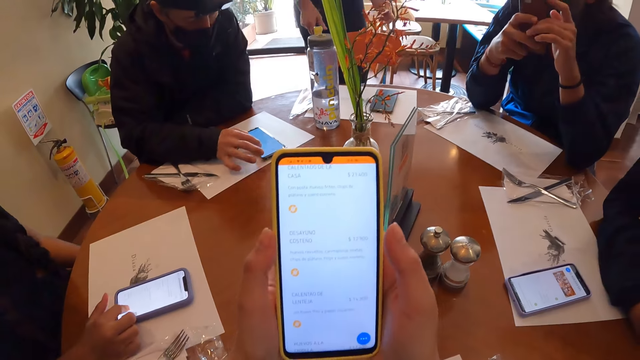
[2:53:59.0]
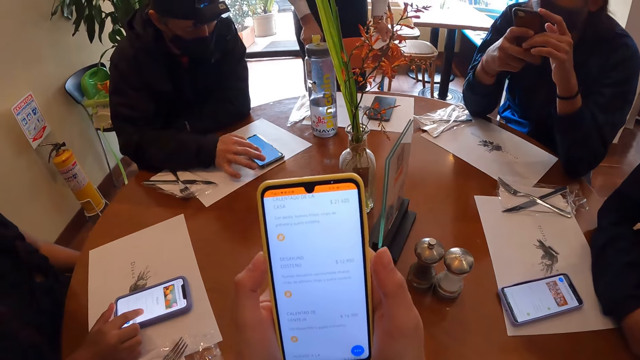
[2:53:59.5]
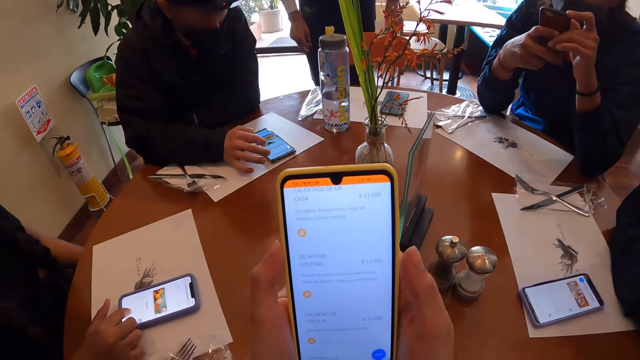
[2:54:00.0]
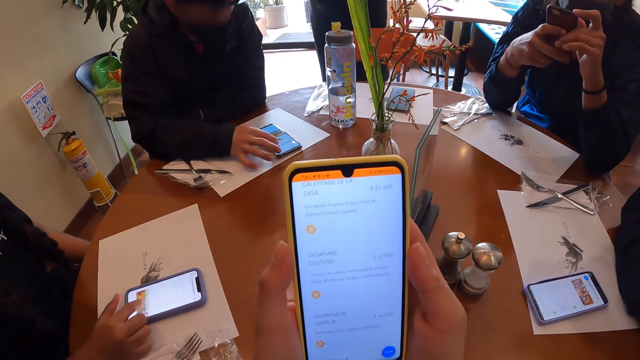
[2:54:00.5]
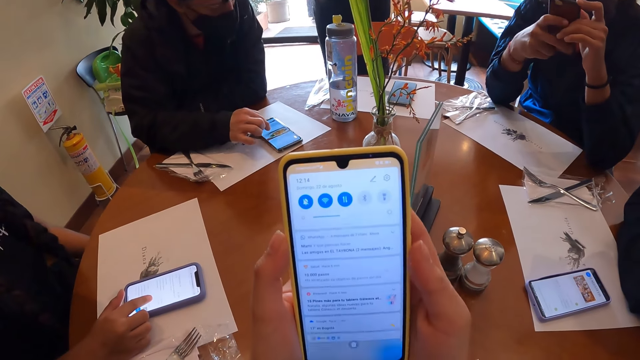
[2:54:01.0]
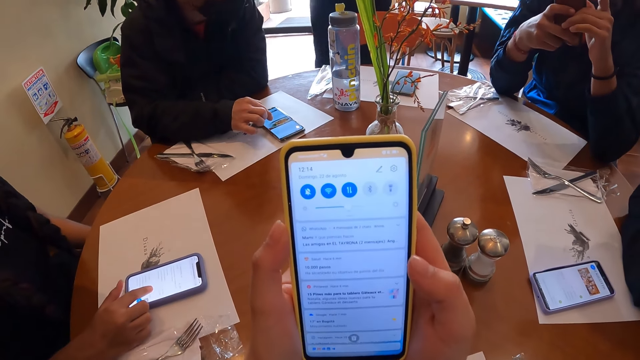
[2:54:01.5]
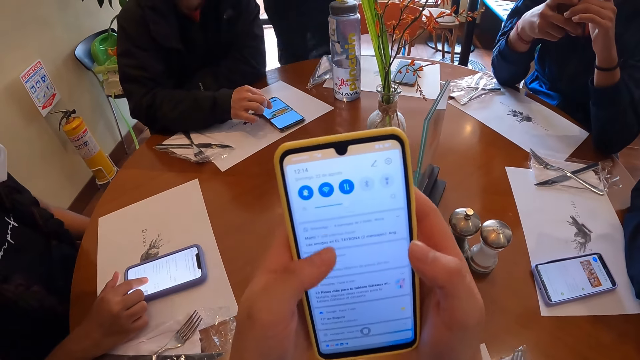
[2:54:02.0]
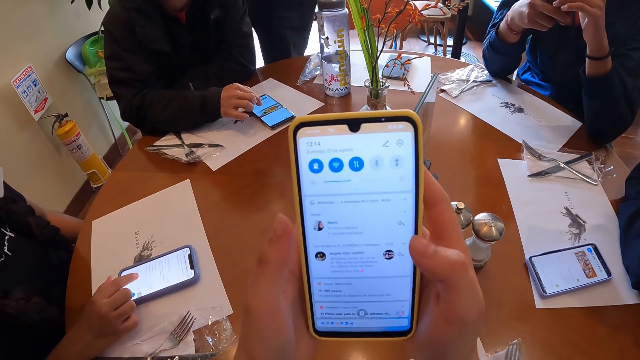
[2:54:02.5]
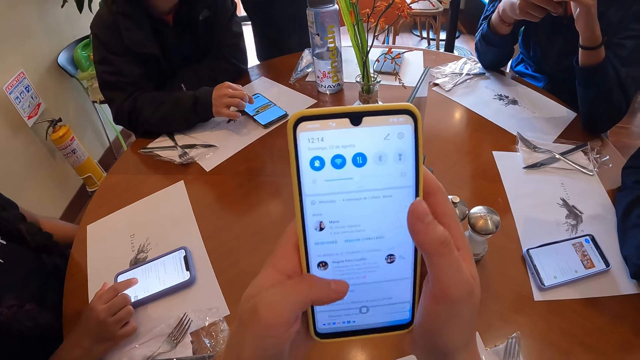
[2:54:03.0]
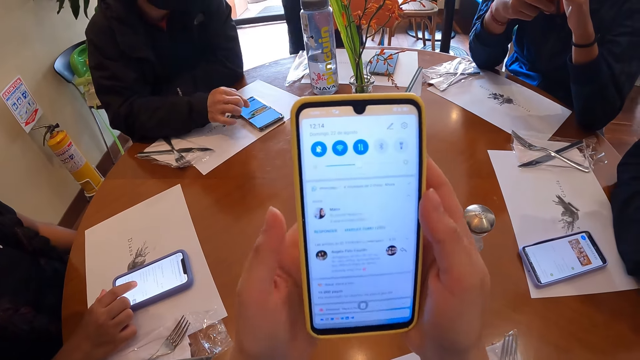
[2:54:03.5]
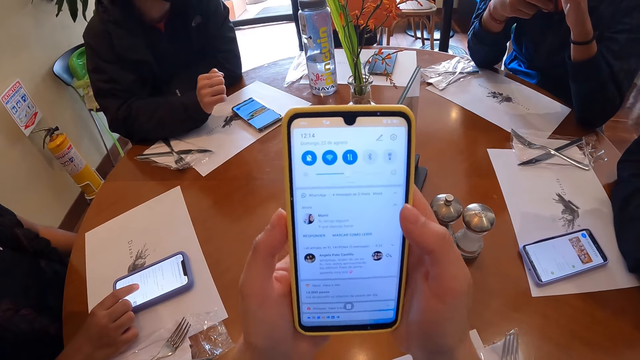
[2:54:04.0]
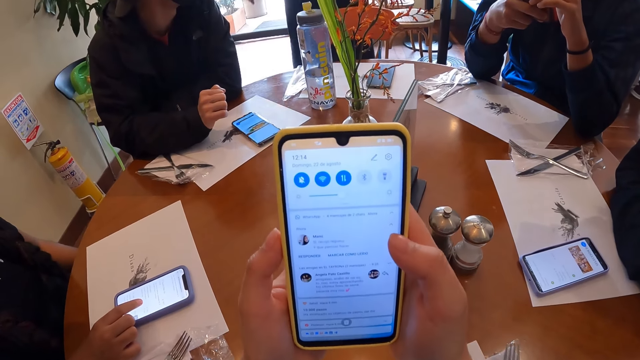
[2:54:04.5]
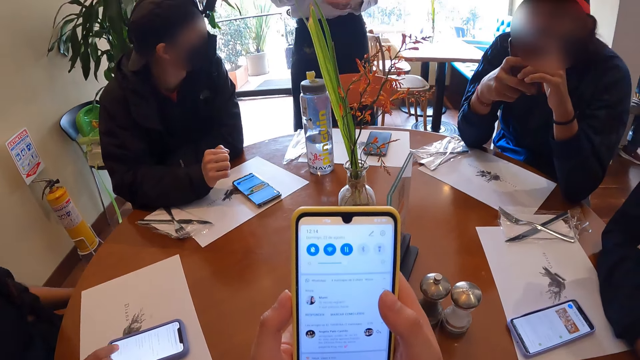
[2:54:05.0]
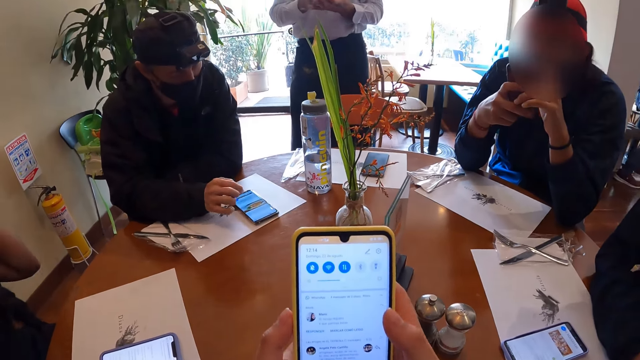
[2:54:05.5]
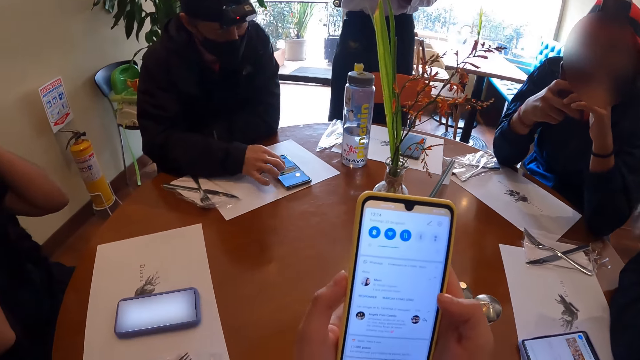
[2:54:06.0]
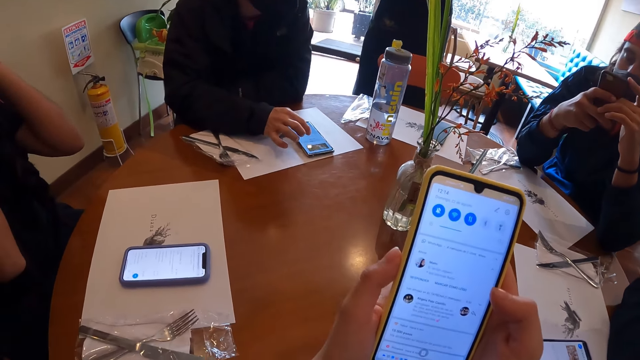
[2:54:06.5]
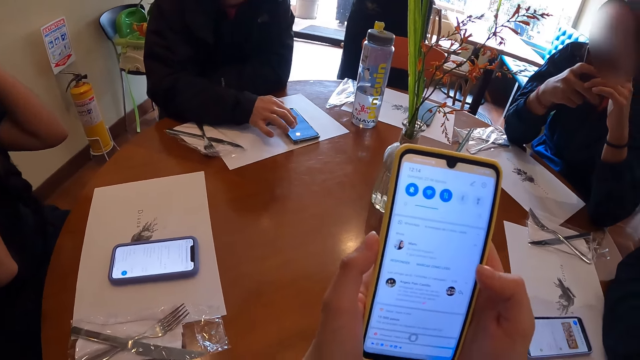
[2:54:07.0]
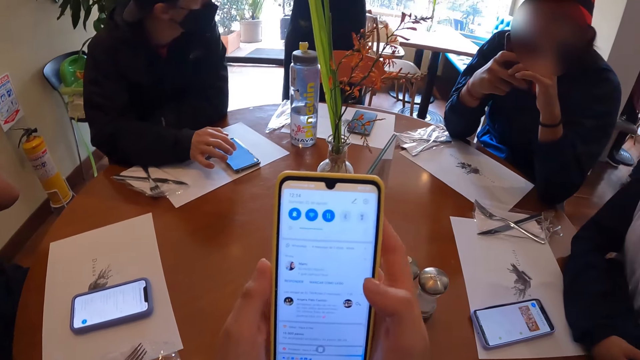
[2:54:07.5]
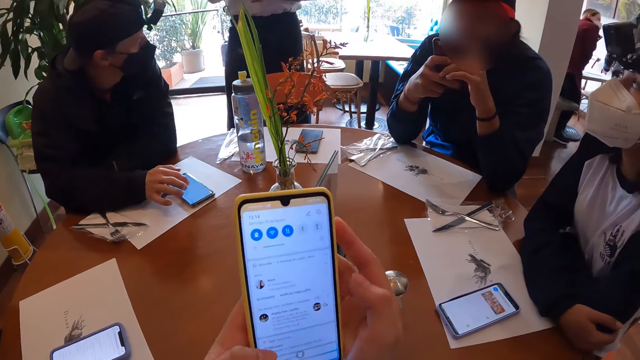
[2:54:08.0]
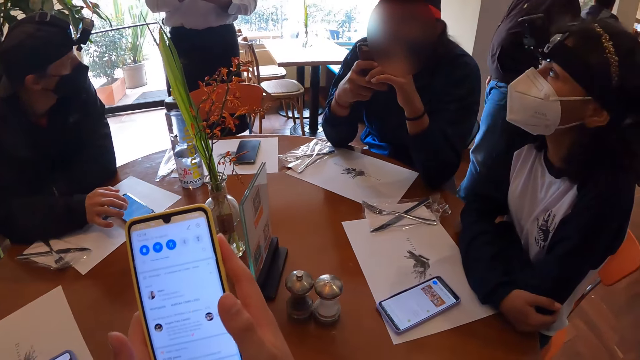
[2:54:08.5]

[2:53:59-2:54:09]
The camera wearer interacts with the waiter at the table. The woman touches her head with both hands. The man operates the phone on the table with his right hand.

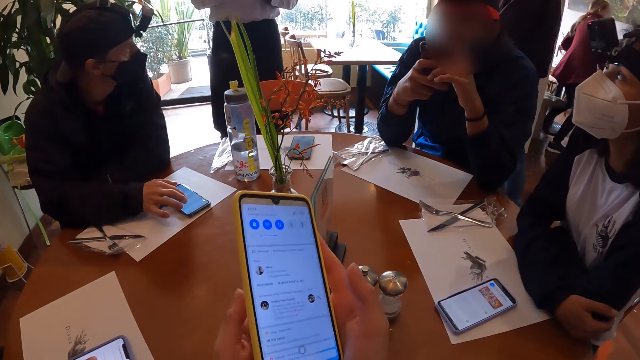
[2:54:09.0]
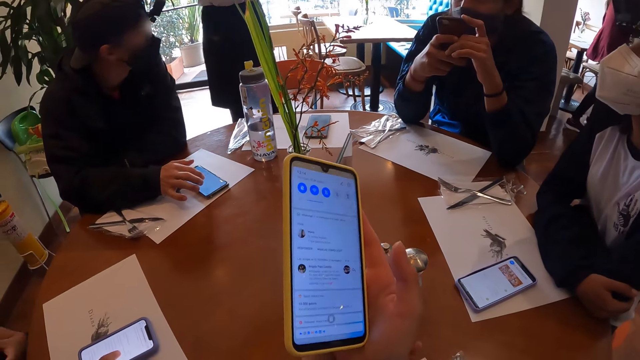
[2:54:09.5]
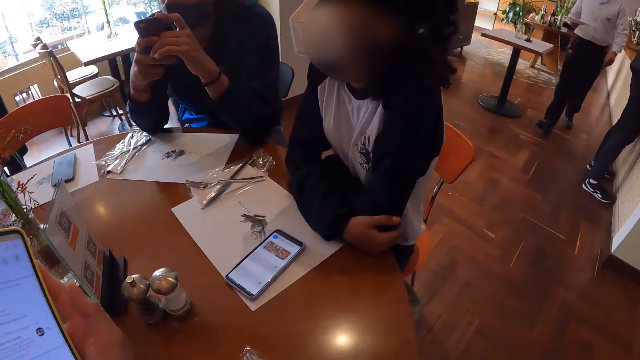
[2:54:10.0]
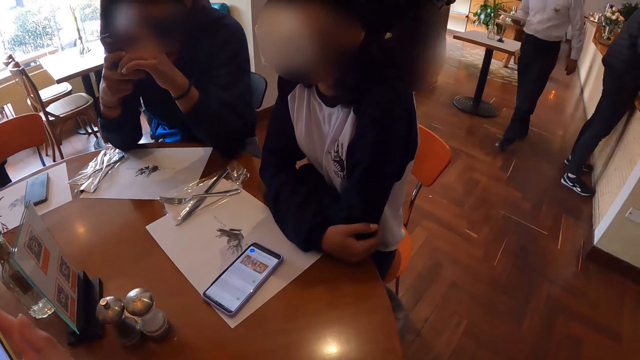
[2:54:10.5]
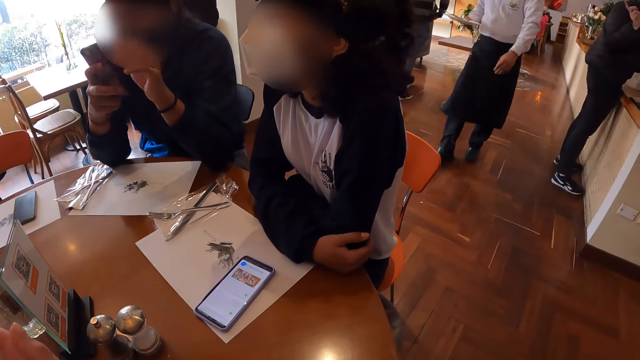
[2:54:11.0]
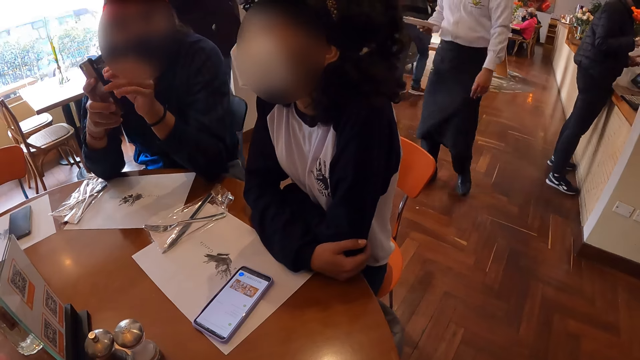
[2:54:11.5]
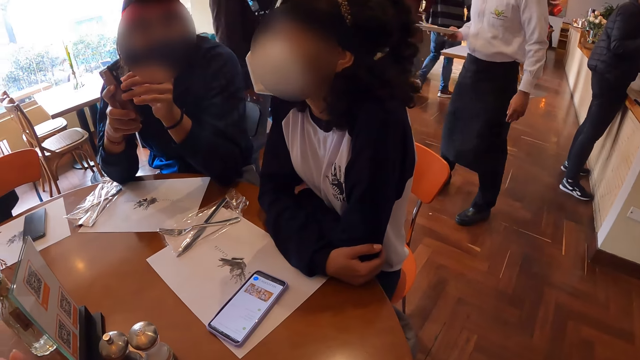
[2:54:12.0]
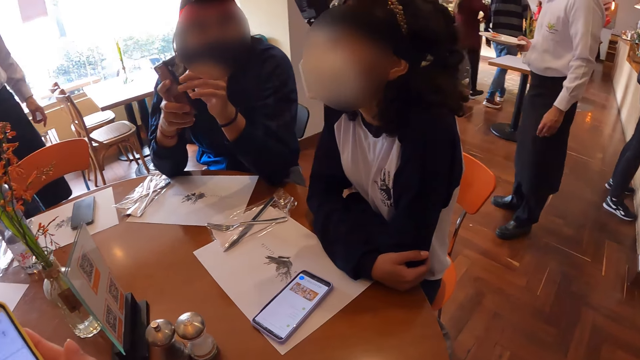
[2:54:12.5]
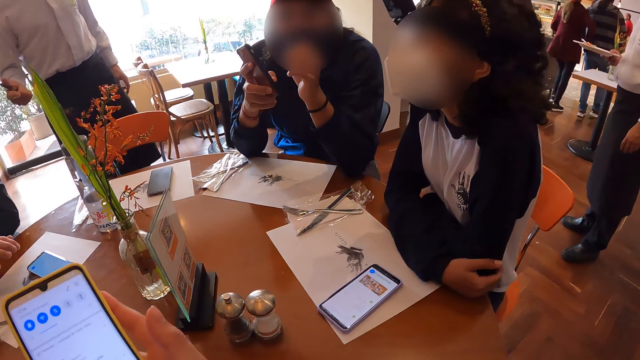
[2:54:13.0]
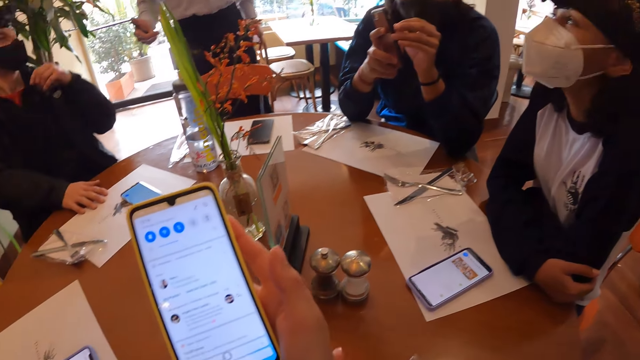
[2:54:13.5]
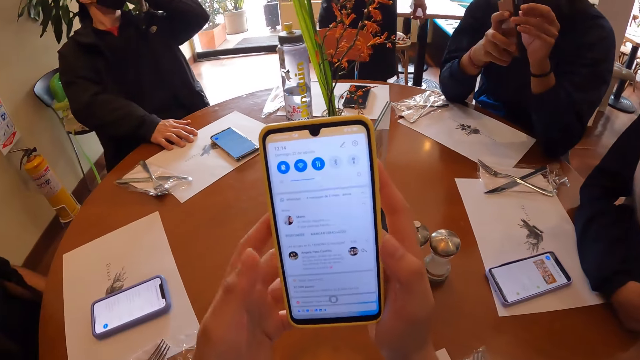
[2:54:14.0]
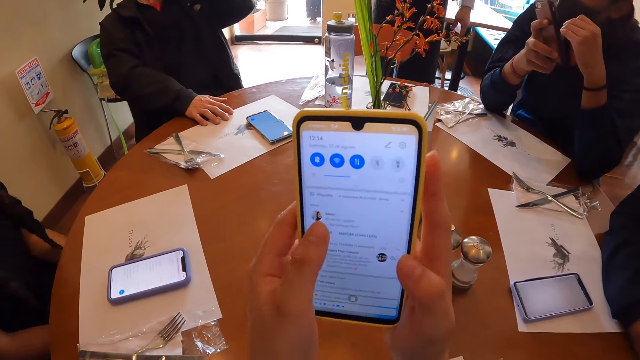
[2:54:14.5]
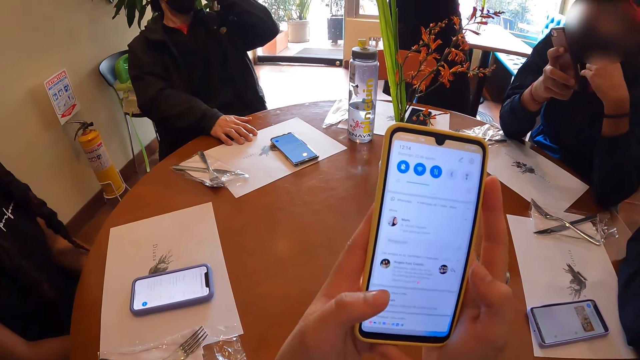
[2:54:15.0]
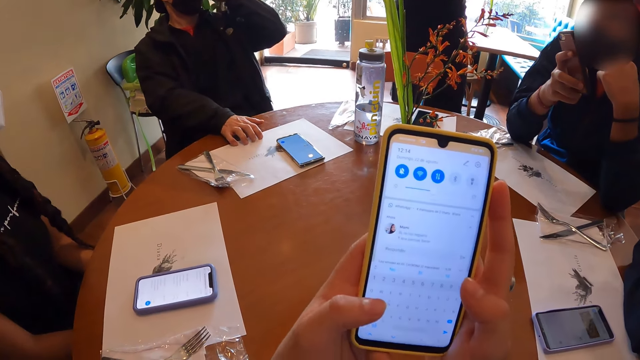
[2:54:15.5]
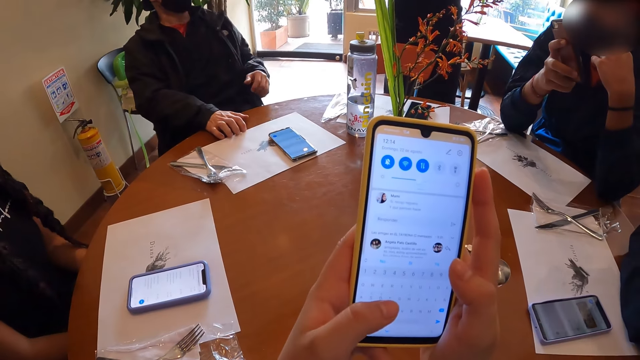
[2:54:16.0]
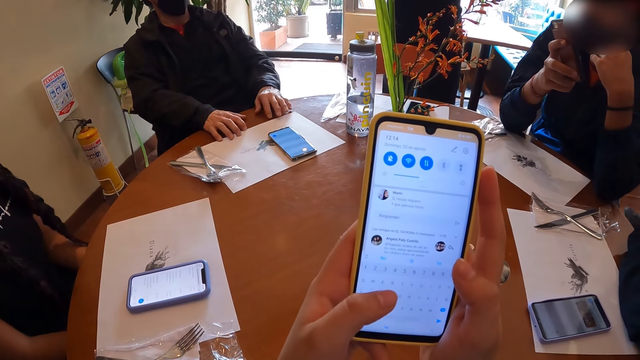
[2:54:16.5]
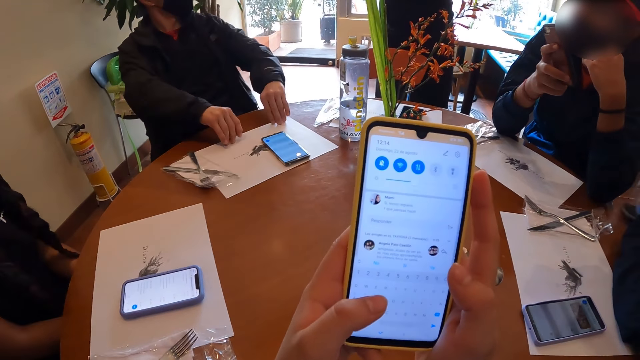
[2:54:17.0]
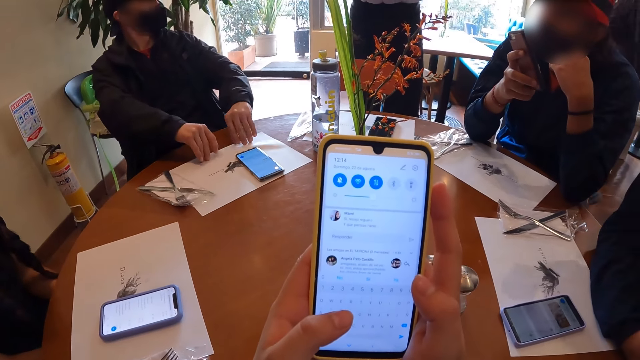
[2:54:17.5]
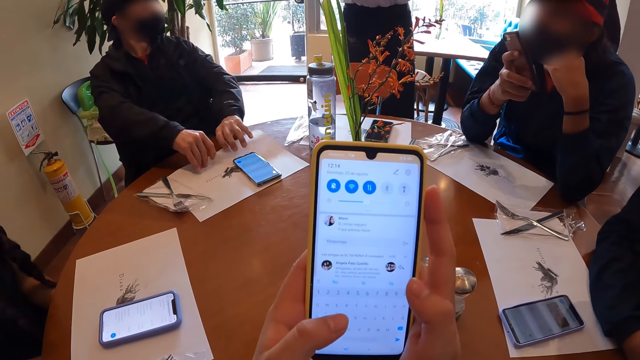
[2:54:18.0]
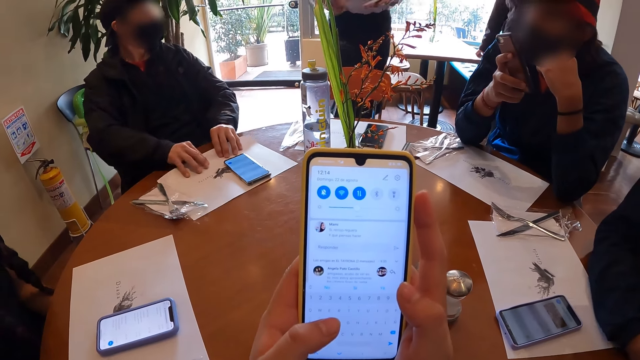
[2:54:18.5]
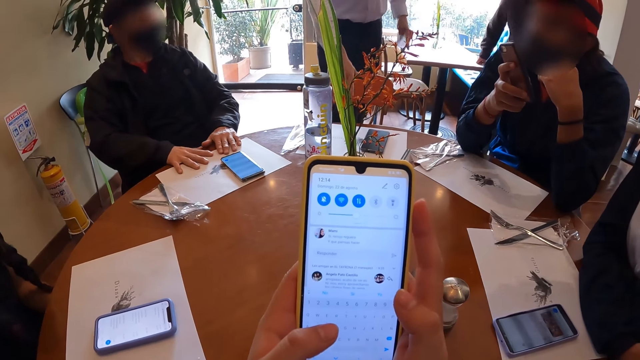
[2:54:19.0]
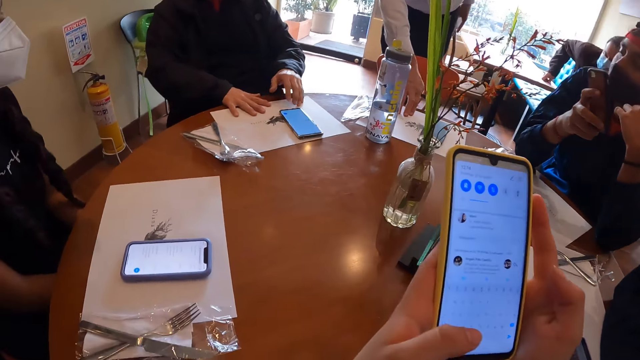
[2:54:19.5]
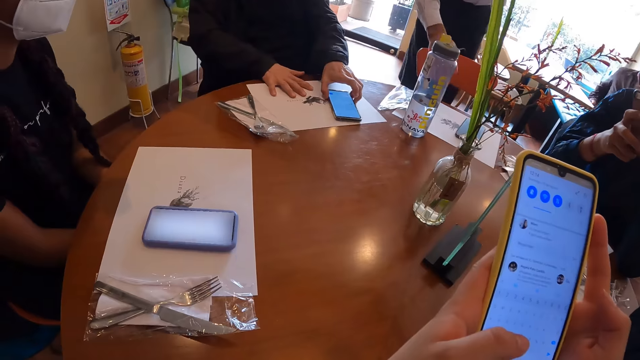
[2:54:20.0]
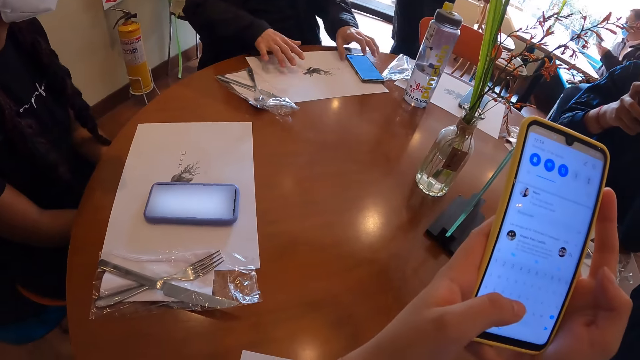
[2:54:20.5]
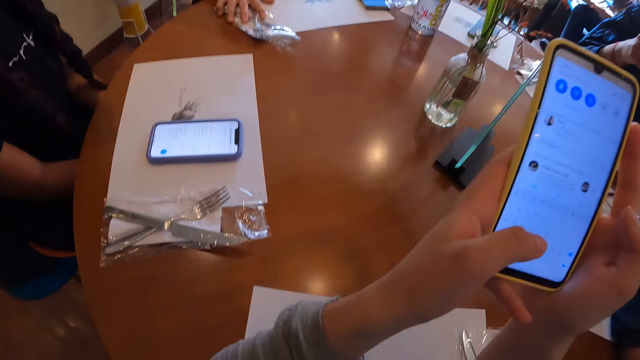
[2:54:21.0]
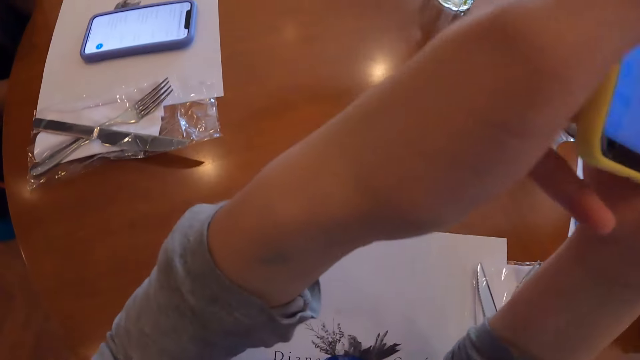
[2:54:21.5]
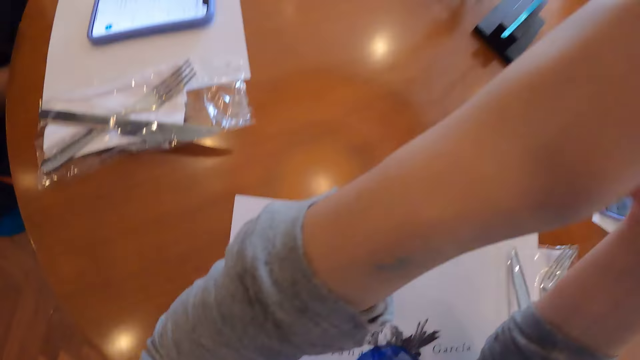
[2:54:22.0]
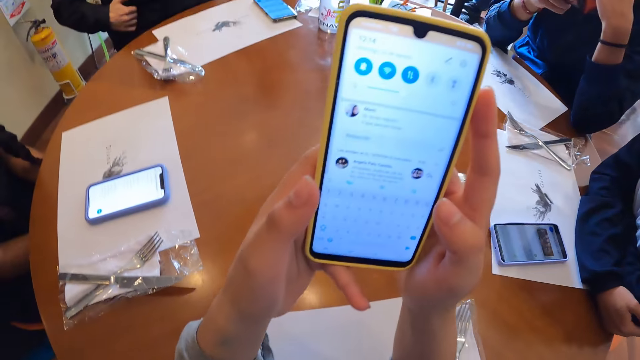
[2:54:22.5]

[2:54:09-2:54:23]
The camera wearer looks around the restaurant. The man touches his head with his left hand. The camera wearer operates the phone in her hands. The man pulls the food menu on the table with both hands, moves the phone on the table with his left hand, and moves cutlery on the table with his right hand. The camera wearer touches her face with her left hand.
